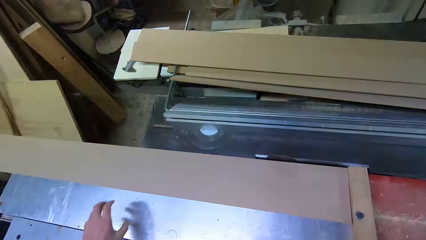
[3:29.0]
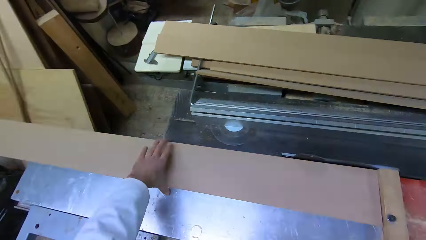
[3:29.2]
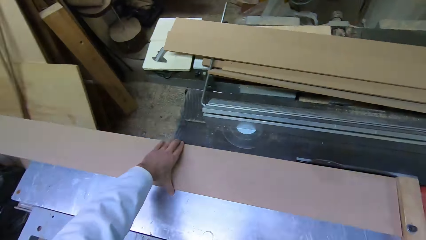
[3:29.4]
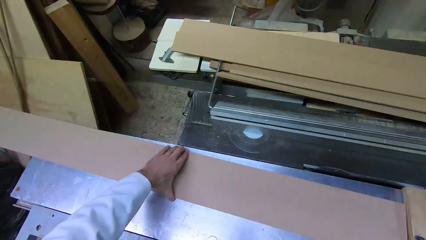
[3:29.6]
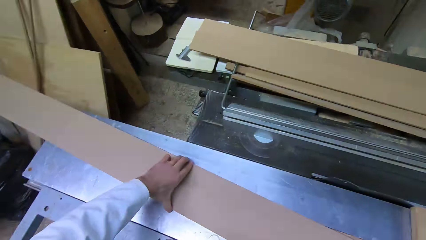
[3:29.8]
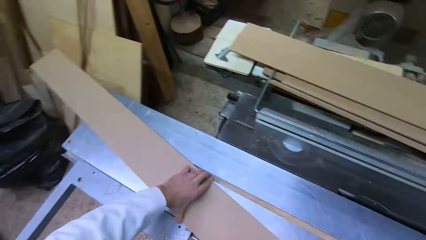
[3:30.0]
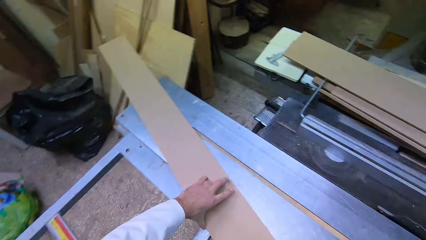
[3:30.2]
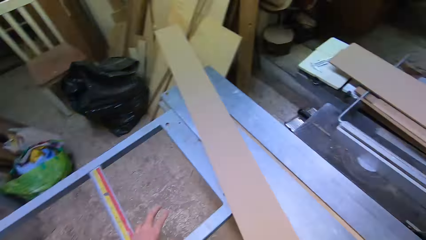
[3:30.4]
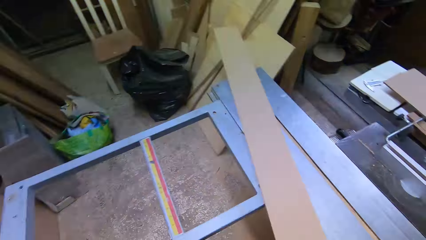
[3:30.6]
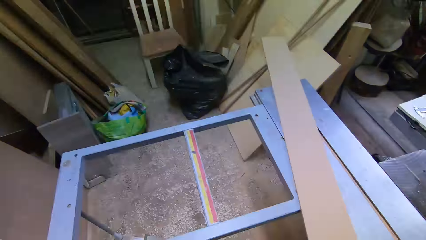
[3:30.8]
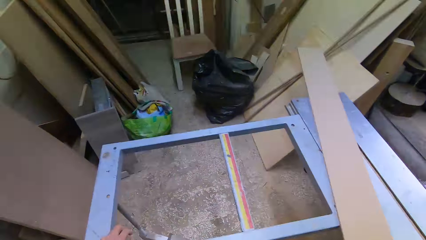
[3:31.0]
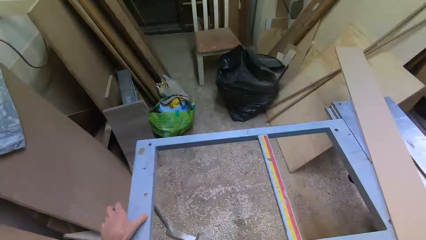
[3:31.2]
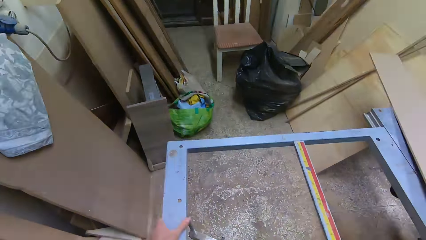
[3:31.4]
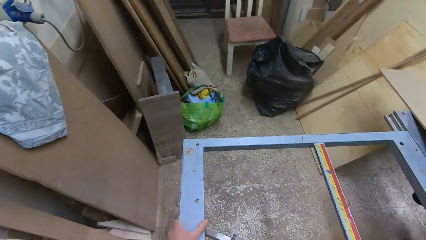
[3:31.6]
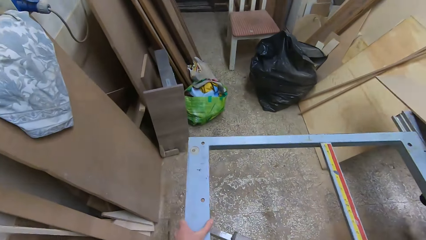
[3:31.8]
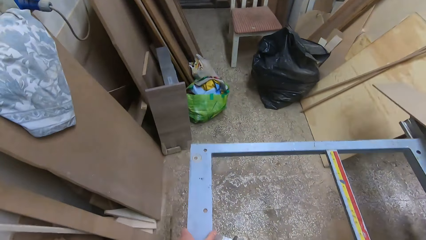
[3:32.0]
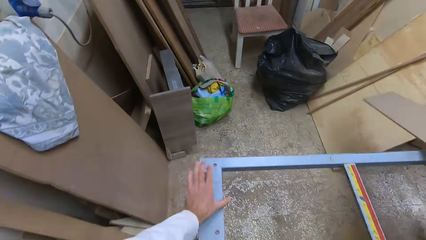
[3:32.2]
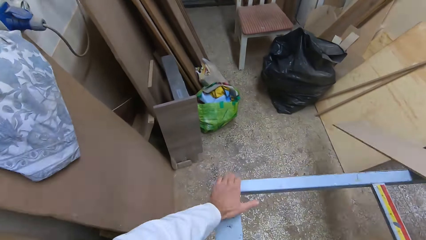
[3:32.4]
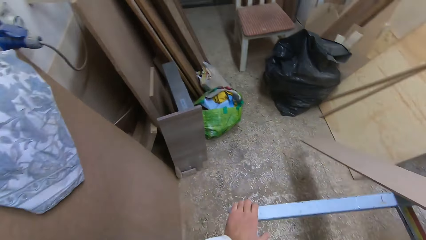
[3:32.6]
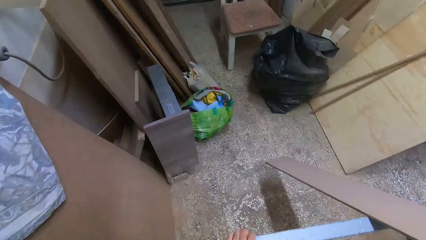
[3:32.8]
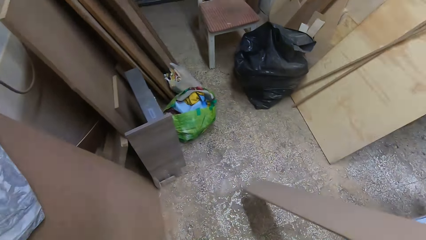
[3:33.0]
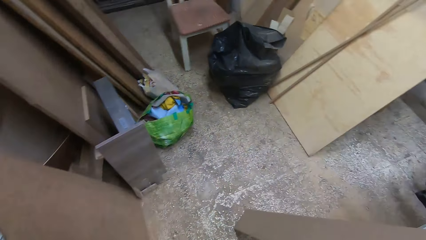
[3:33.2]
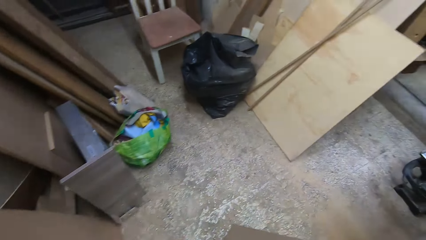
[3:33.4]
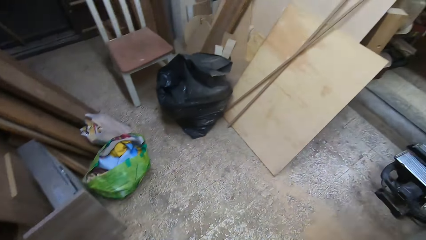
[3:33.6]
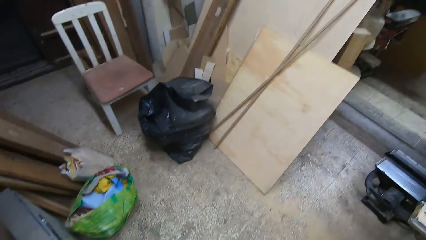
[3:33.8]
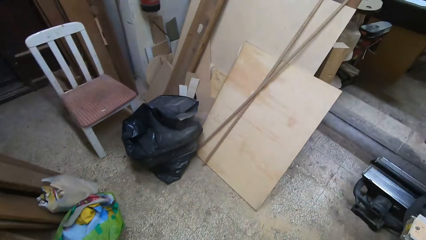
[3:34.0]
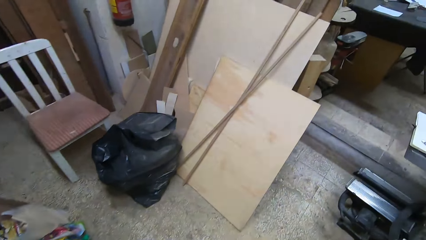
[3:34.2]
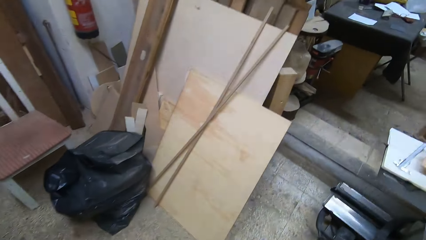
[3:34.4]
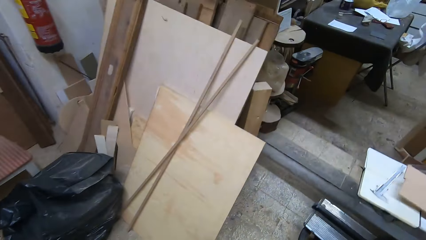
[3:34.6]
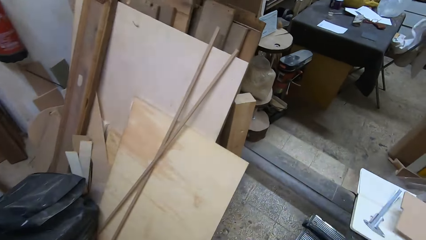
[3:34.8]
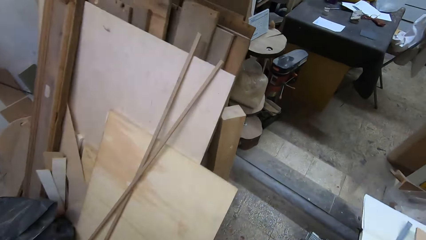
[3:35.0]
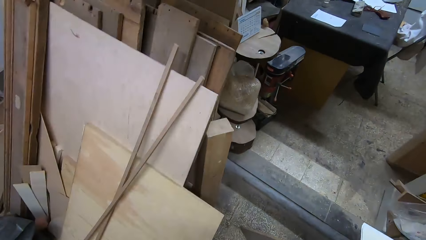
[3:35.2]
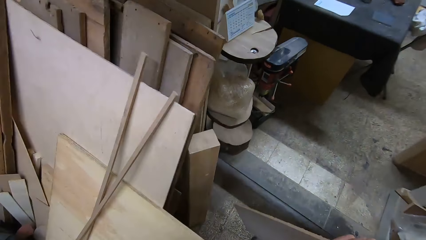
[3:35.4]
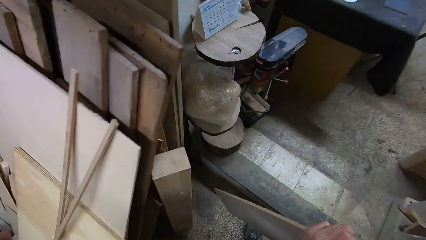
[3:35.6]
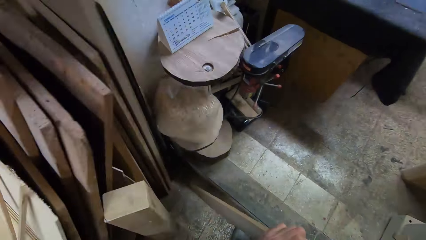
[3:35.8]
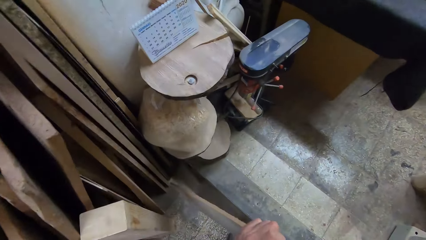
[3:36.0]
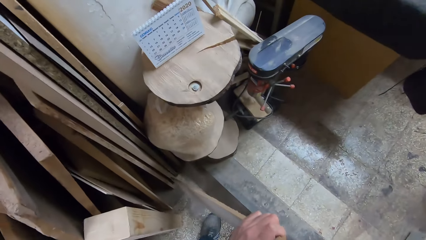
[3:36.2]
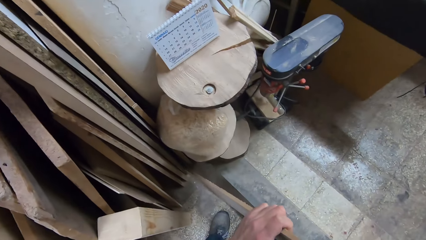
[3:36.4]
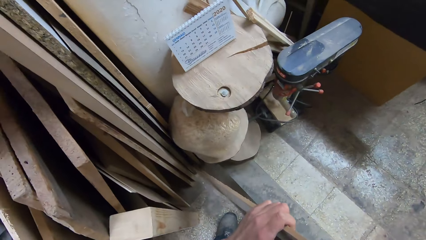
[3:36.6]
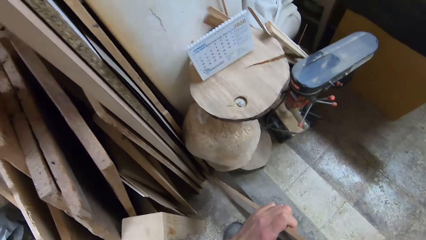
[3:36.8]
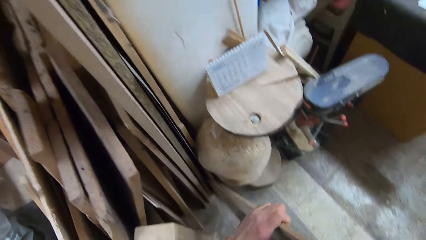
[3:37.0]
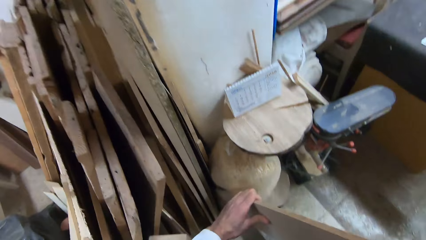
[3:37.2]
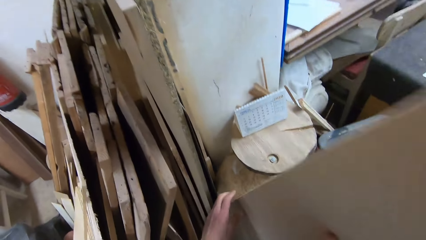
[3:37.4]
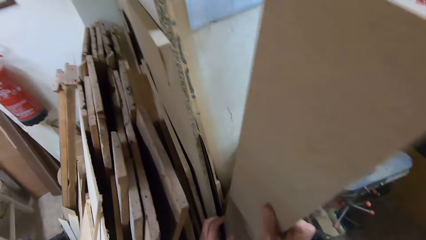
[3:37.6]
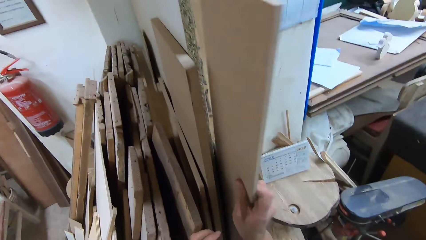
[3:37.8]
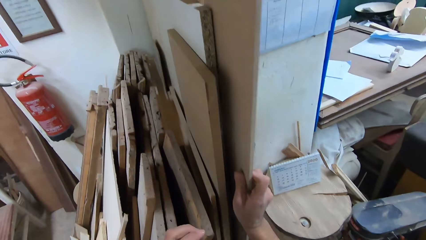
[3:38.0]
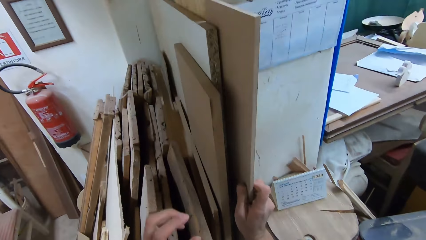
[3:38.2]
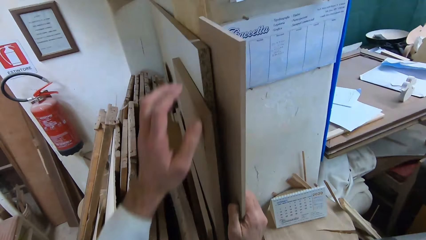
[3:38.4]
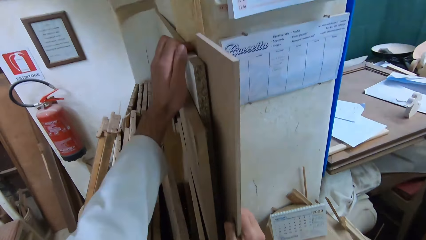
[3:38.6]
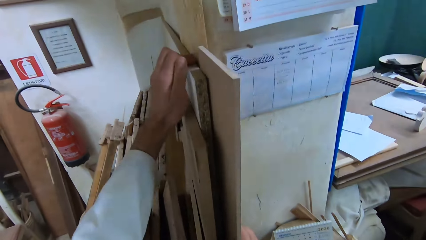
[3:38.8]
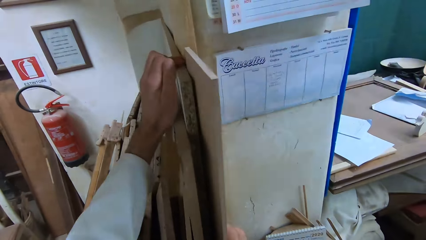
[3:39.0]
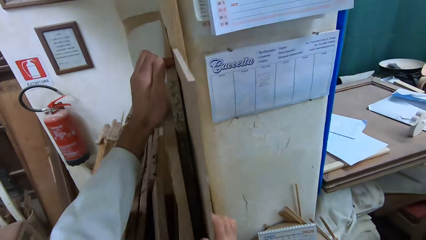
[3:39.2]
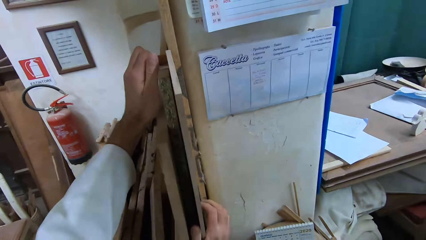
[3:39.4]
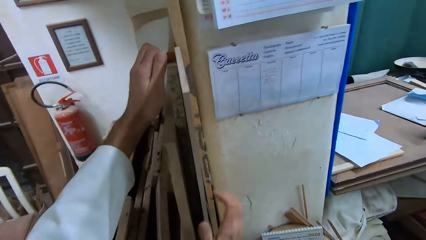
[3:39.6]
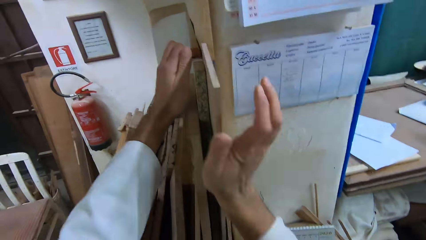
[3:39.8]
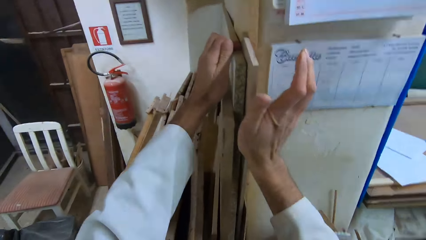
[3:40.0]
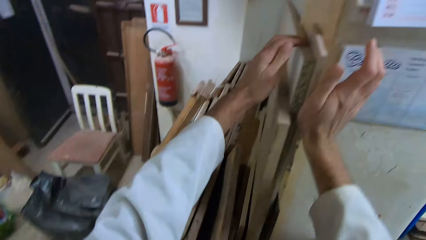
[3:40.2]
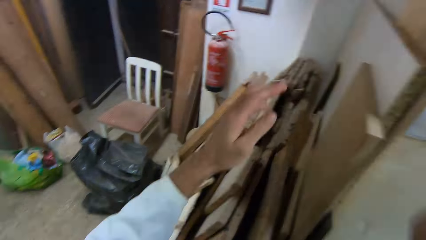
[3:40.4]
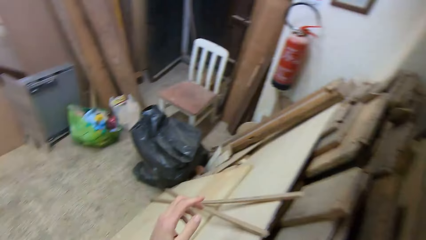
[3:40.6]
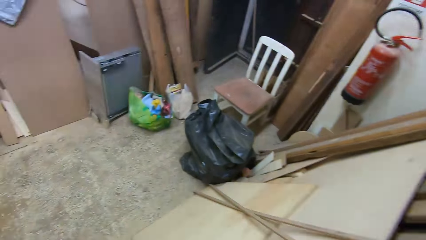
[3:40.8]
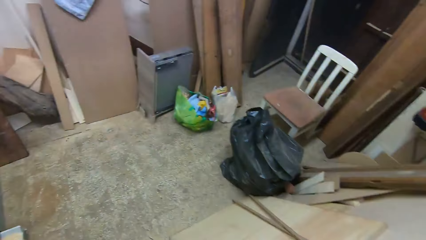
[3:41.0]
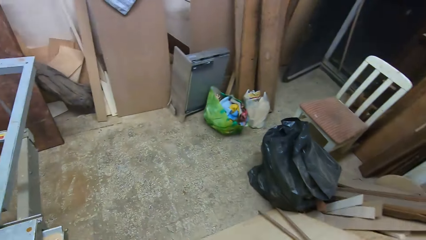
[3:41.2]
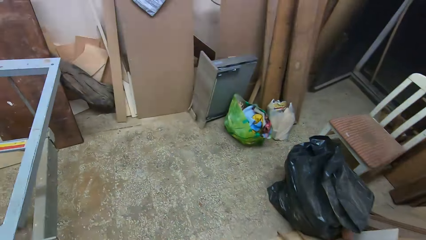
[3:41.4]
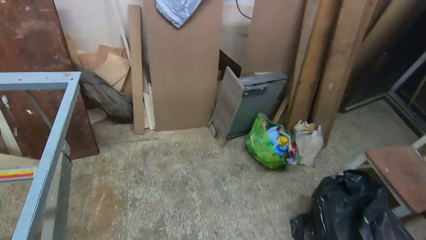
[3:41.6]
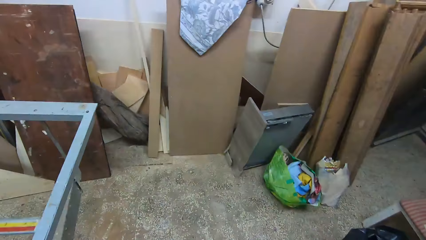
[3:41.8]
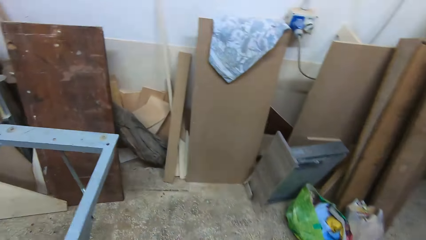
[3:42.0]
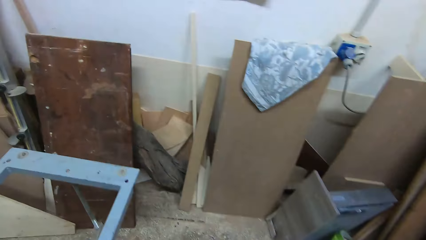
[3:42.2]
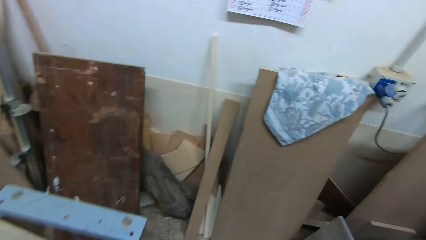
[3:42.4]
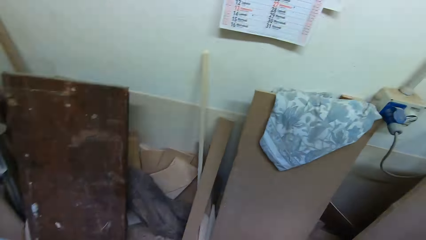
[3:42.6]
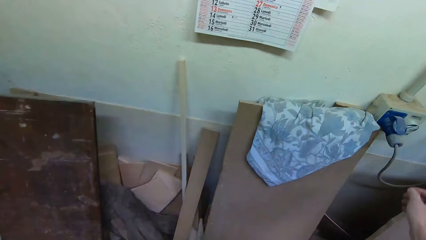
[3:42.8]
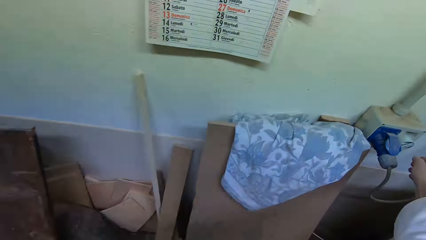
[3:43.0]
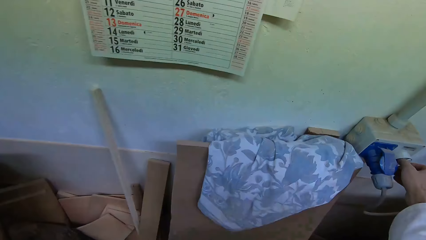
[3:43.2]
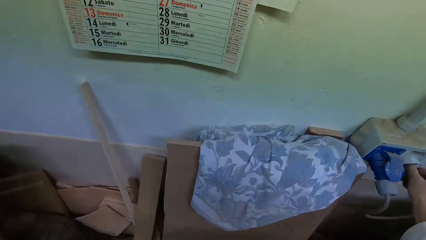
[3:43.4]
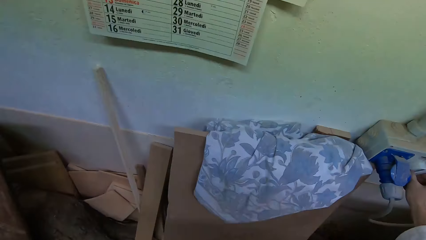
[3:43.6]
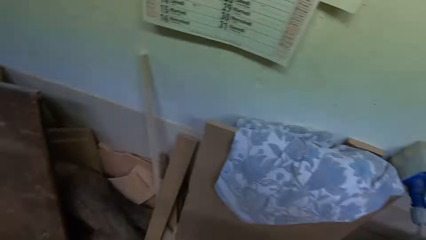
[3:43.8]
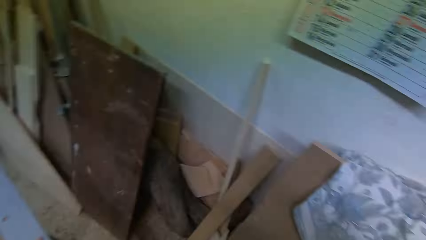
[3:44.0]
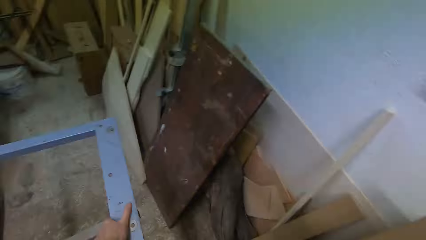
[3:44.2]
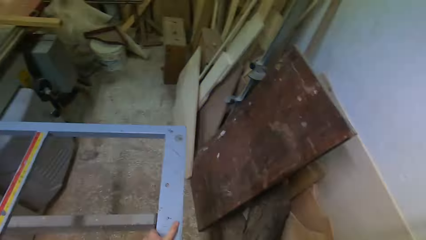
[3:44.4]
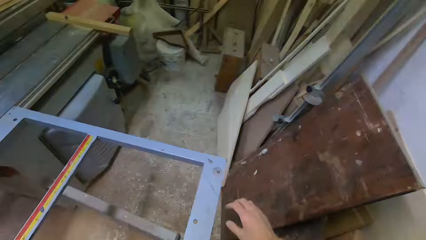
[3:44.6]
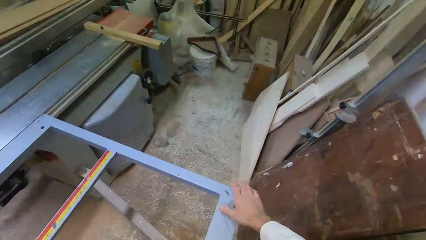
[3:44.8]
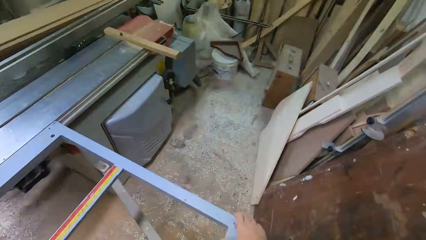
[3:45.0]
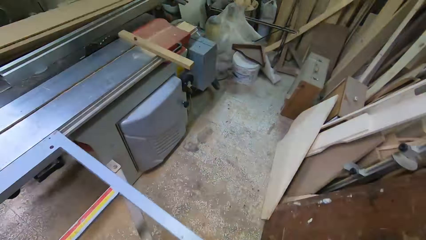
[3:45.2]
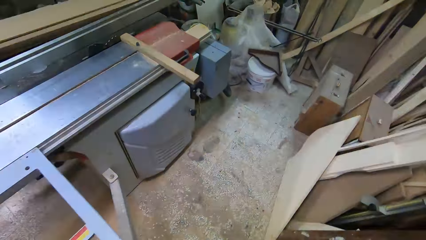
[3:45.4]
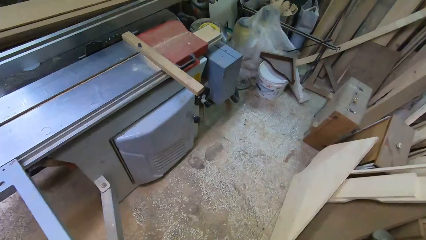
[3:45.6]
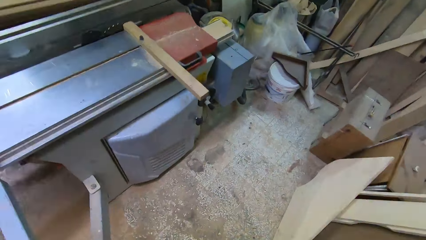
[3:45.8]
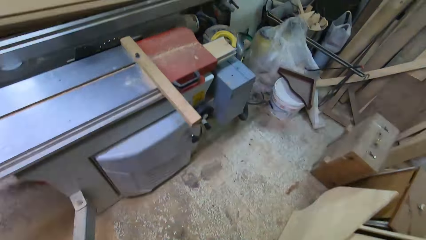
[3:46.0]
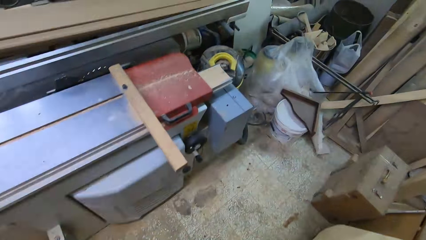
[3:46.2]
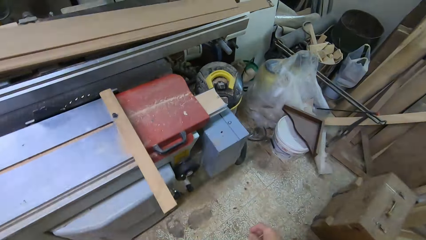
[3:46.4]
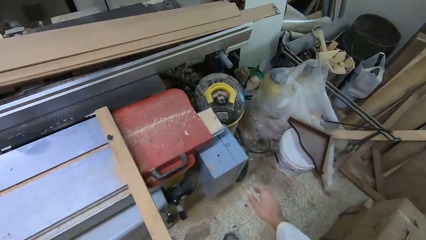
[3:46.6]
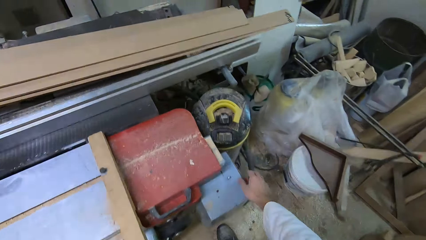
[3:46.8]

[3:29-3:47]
The camera wearer carries the remaining part of the plywood to the woods by the shelf. They remove the wood from the cutting machine. They walk around the cutting machine. They put the wood against the wall. They walk back to the table saw. They press a switch on the wall. They move the table saw rail. They walk to the cutting machine.
